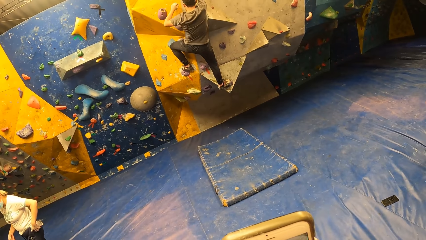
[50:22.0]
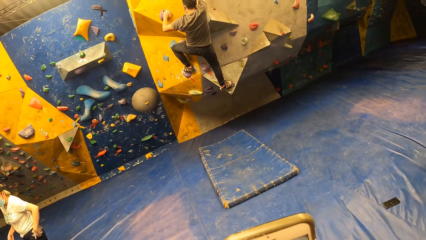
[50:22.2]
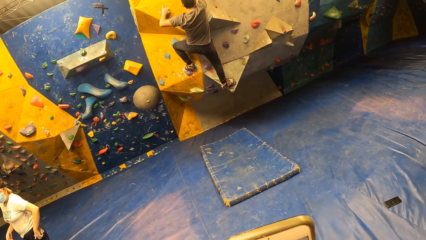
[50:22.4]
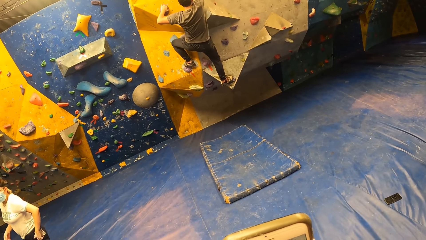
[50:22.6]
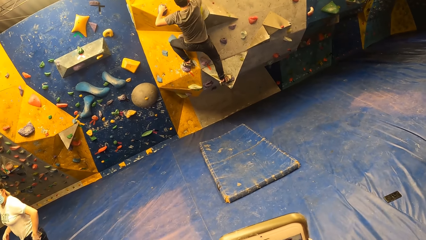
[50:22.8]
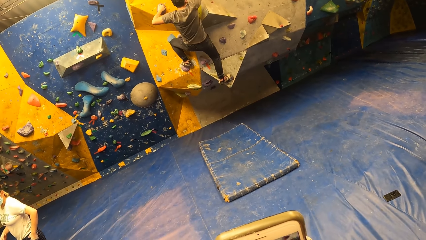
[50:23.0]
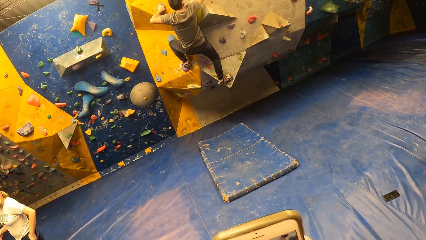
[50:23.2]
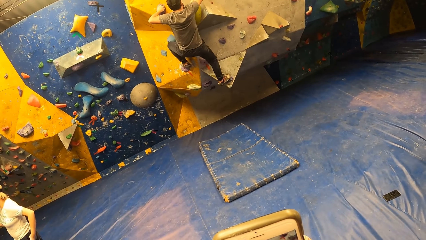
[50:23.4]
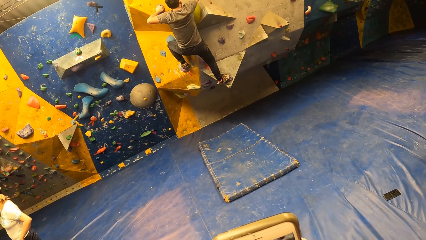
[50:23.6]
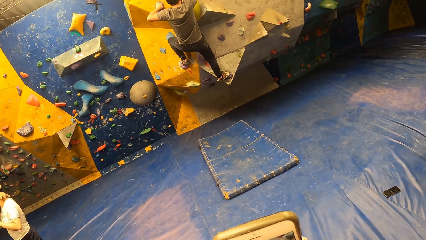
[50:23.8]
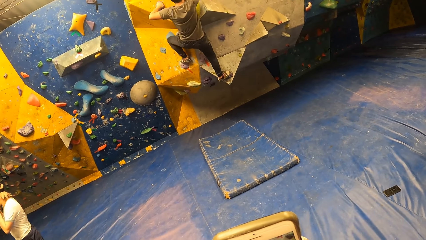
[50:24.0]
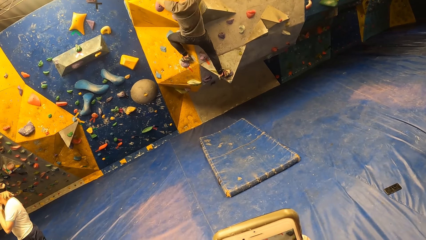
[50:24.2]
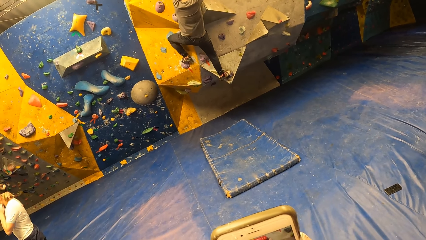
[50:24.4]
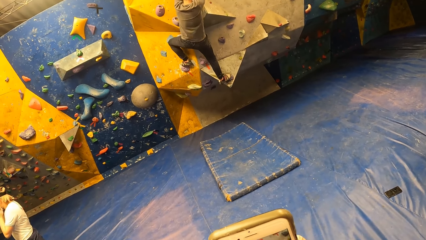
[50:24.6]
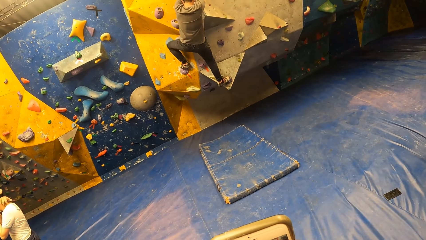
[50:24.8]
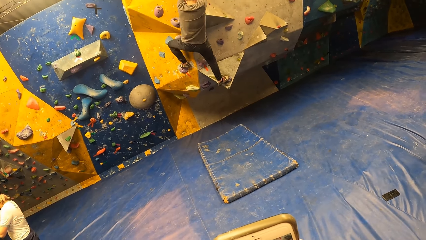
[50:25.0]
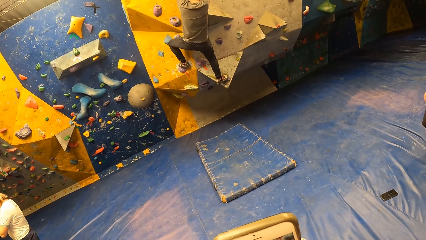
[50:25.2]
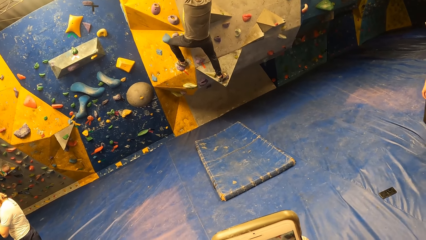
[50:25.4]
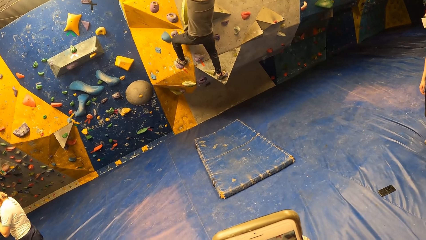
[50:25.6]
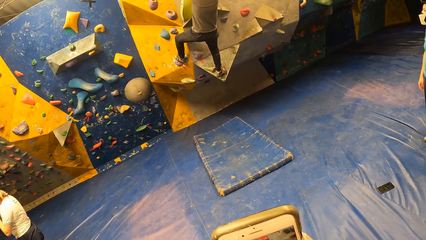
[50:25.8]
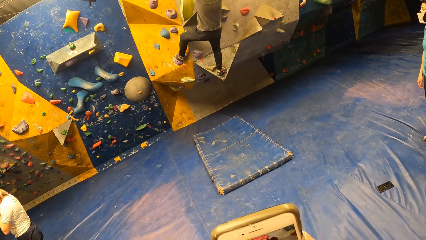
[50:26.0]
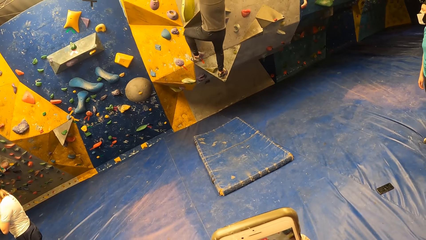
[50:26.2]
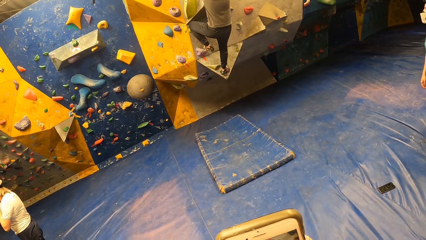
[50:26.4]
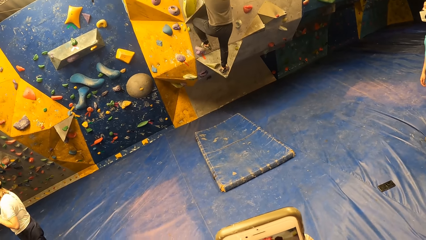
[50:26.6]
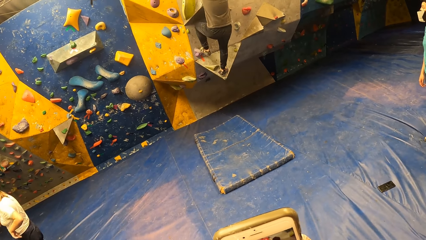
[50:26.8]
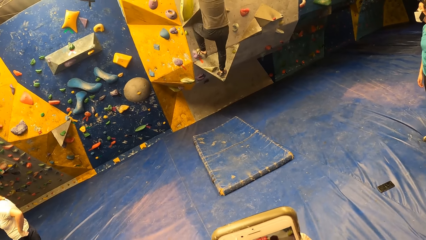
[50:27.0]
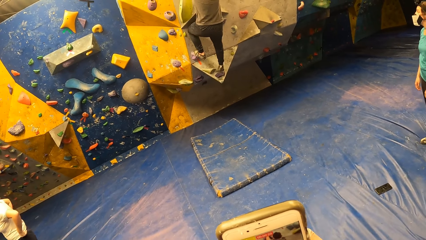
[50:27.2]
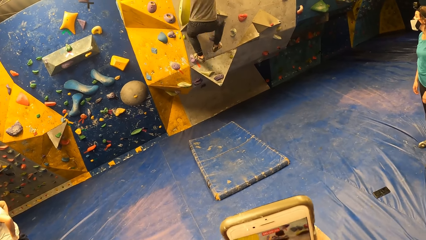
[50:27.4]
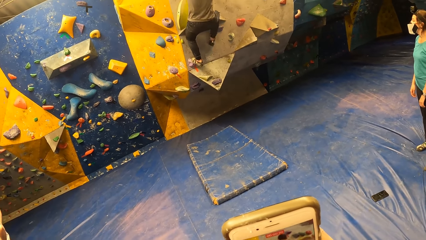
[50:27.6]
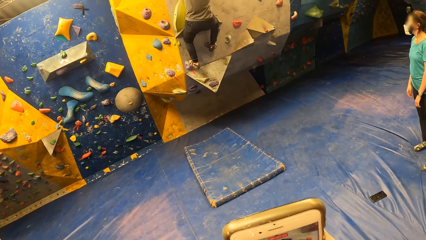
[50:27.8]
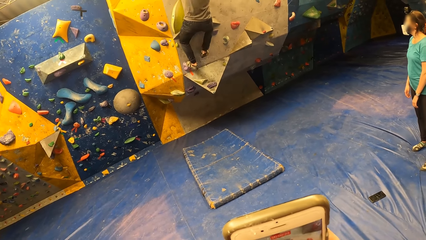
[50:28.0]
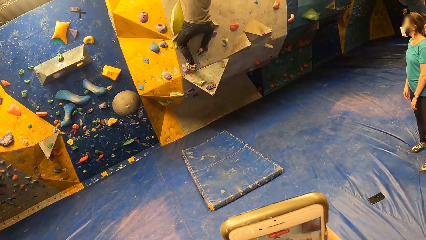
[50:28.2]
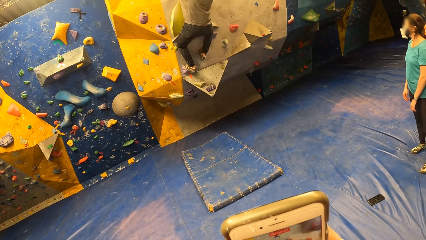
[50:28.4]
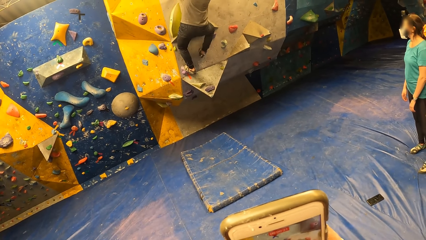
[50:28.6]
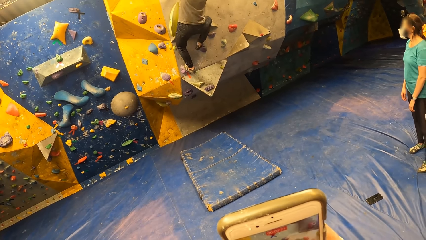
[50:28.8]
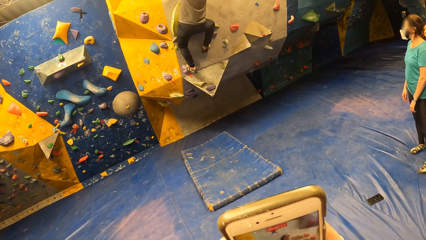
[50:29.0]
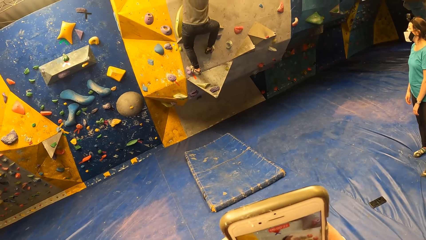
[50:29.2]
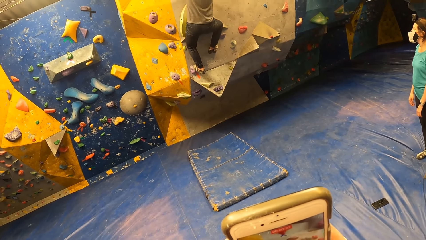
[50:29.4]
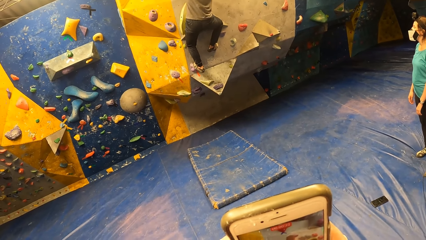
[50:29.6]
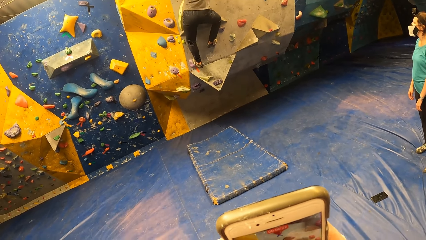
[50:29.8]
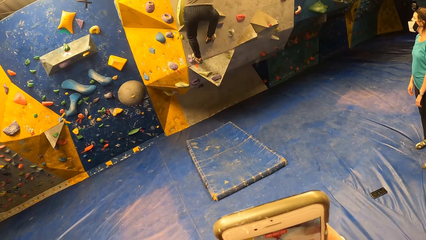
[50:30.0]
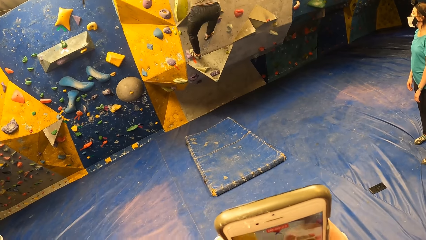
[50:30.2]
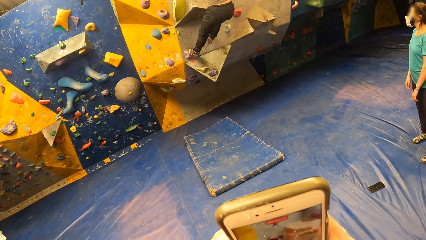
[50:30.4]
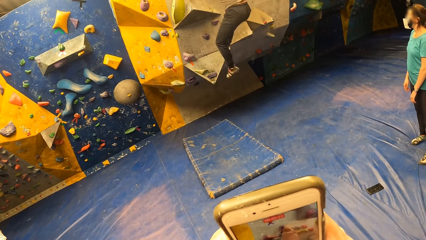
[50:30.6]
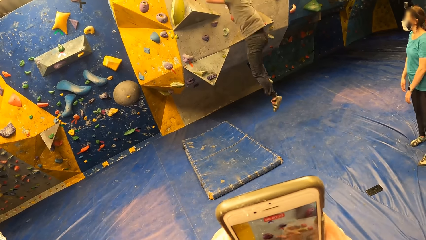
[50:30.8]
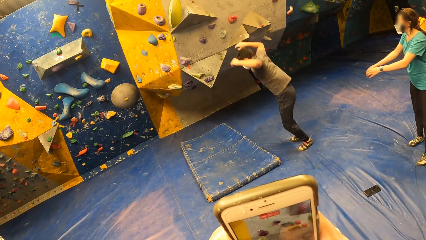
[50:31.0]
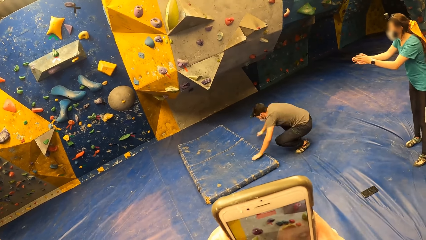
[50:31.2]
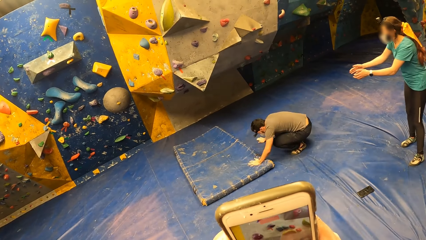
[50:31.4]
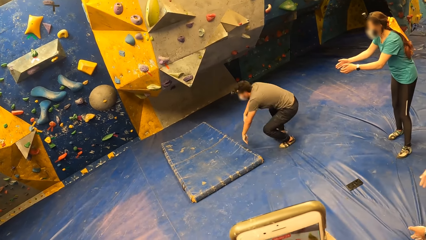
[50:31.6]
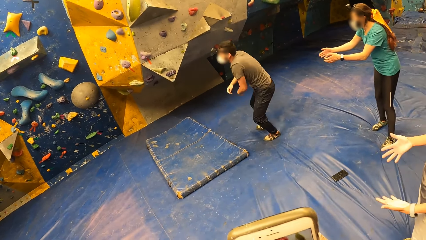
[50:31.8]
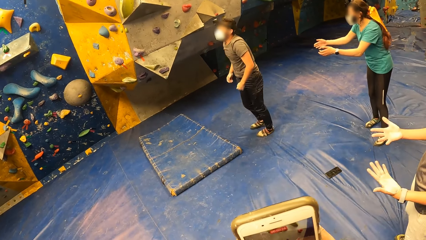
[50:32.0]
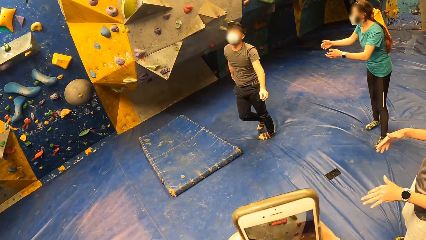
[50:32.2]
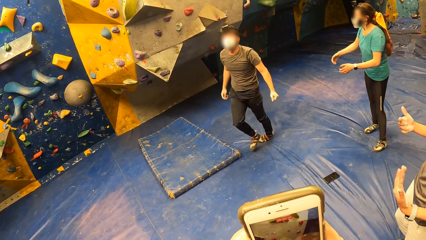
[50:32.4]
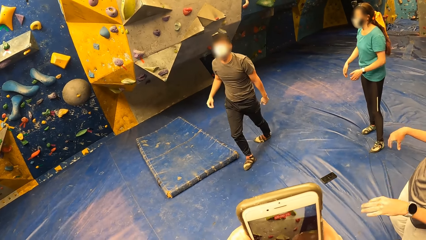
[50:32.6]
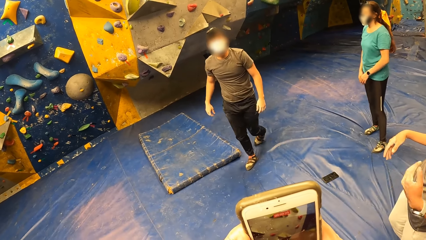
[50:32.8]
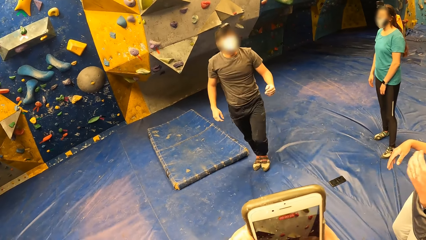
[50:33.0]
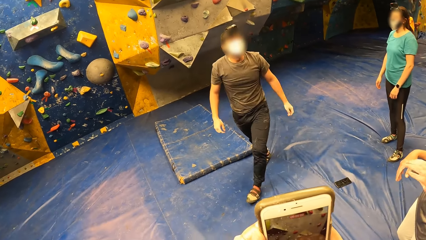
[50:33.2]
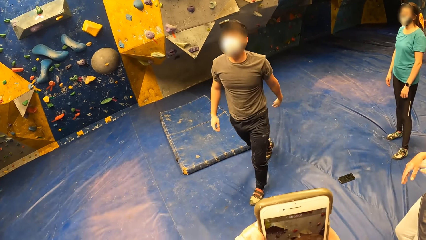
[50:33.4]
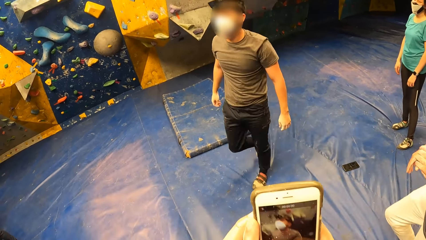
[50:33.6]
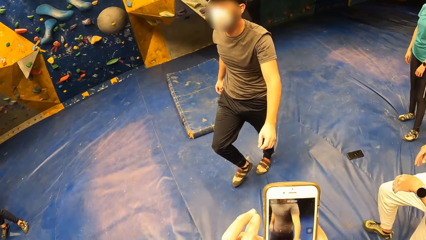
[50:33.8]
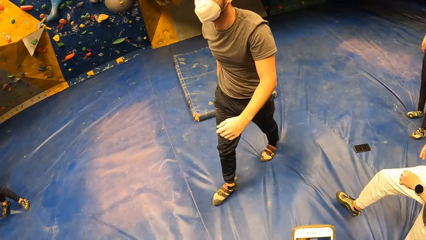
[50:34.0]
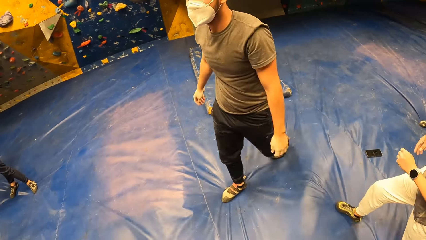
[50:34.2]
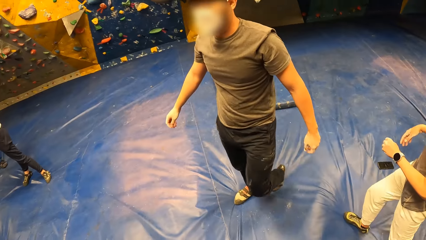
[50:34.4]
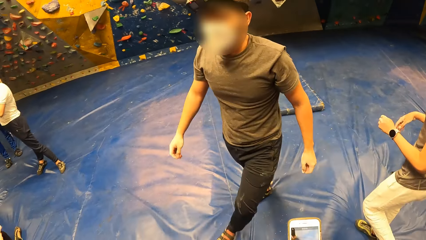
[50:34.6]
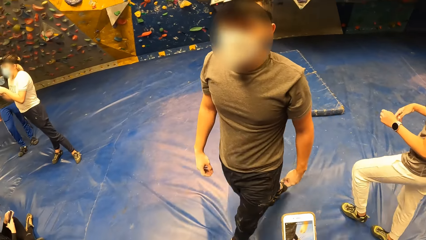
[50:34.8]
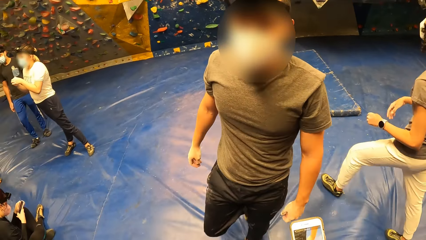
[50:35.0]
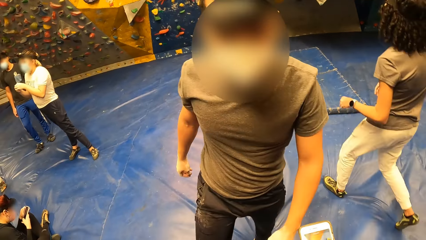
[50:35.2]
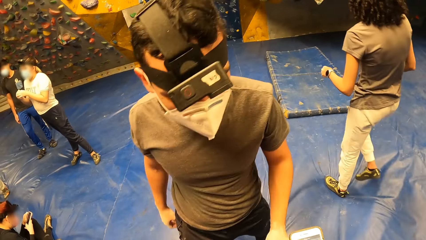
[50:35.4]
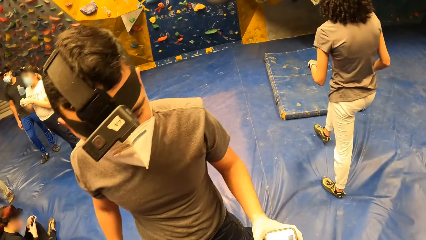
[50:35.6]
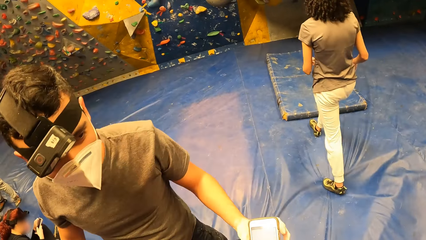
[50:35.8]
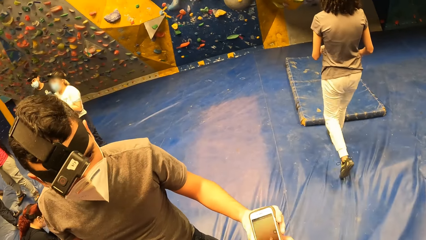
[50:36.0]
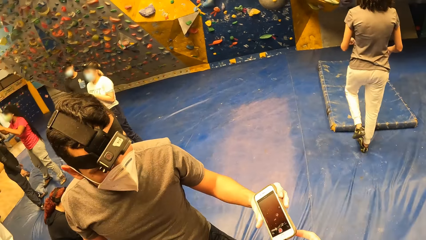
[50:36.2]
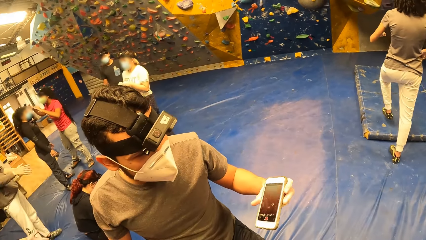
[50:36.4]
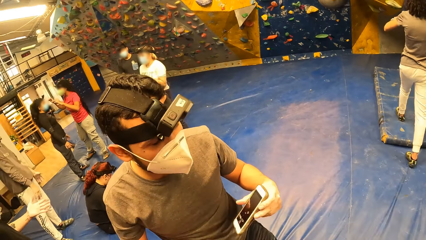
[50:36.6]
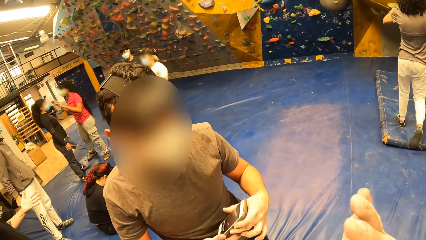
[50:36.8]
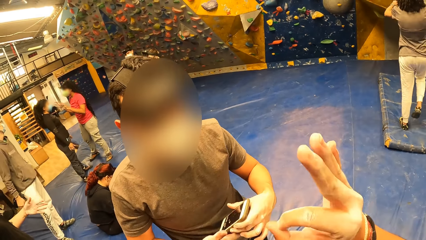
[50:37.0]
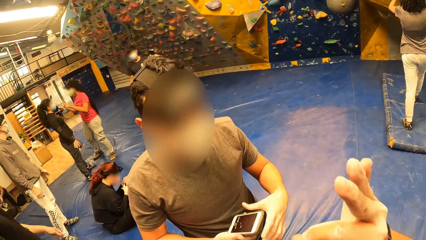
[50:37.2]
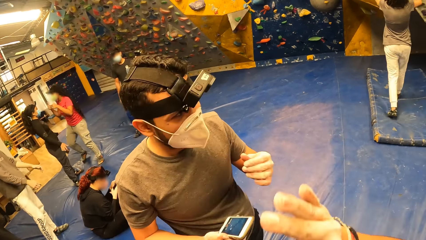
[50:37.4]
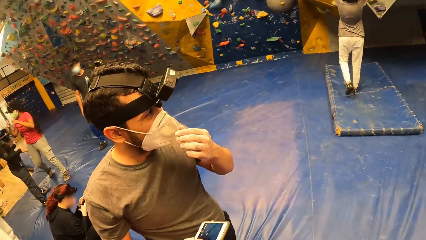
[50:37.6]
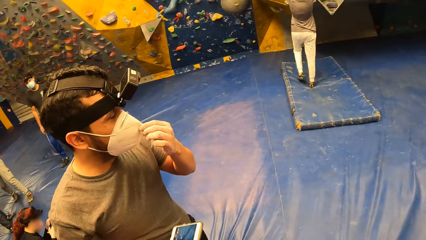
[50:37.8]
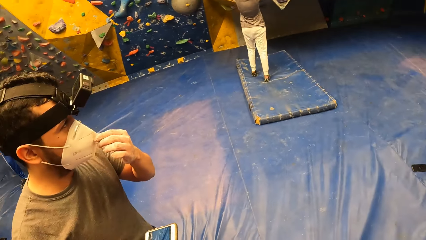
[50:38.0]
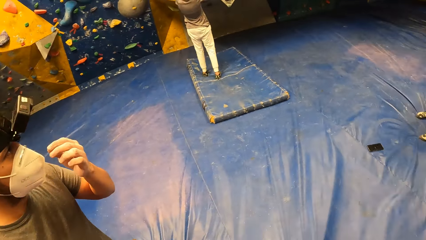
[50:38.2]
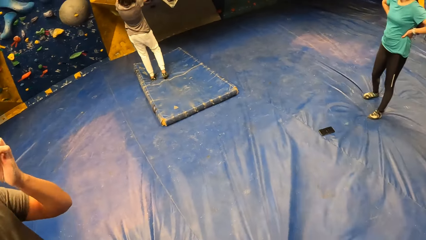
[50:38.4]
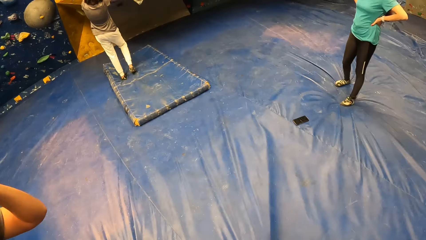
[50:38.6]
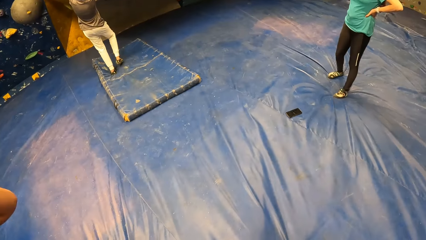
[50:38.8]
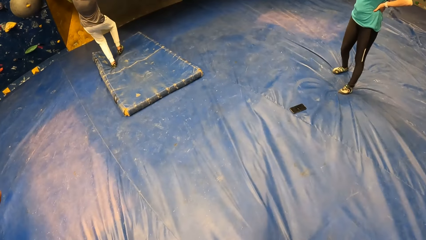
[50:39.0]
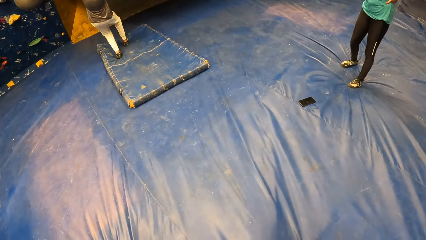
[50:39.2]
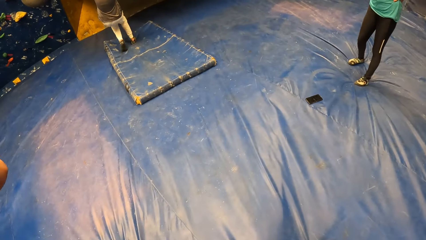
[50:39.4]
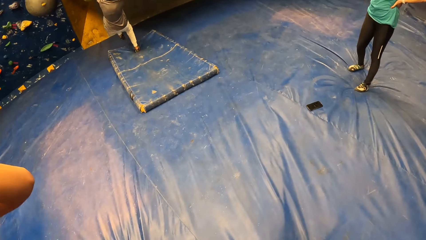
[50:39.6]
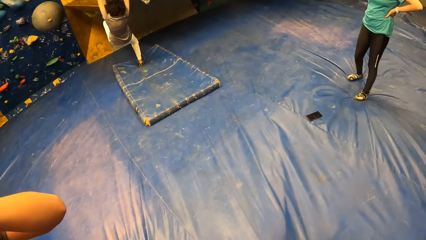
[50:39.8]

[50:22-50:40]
The man jumps down from the slab climbing wall. A woman flaps both hands. The camera wearer gives the man the phone. The man collects the phone from the camera wearer with his right hand. The camera wearer interacts with the man. They gesture to the man. The man touches his face mask.
